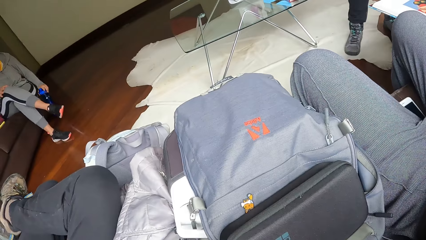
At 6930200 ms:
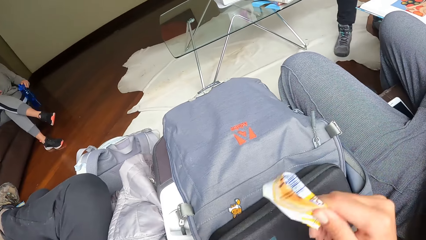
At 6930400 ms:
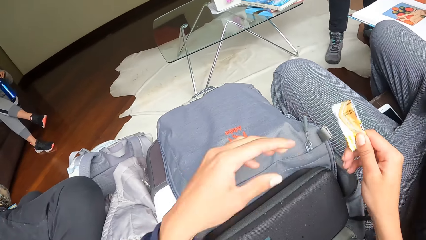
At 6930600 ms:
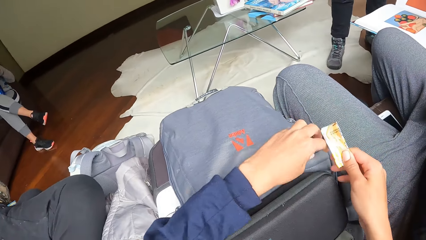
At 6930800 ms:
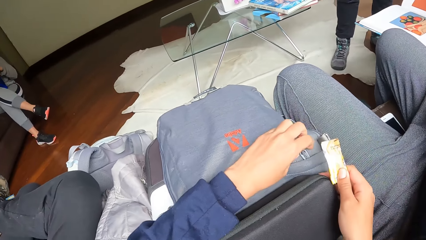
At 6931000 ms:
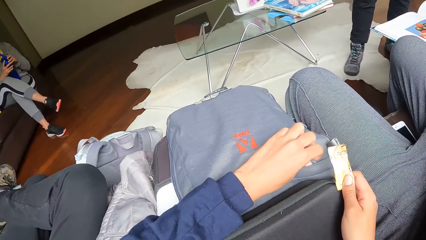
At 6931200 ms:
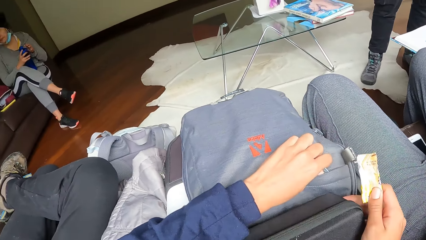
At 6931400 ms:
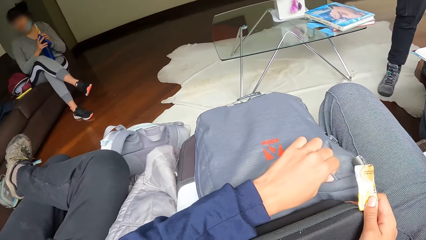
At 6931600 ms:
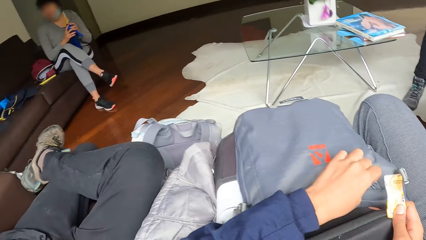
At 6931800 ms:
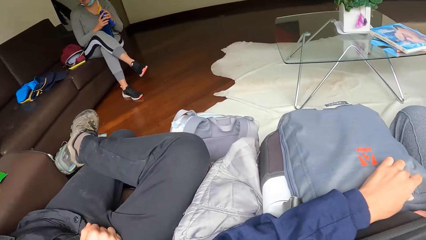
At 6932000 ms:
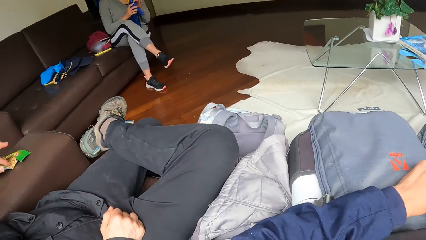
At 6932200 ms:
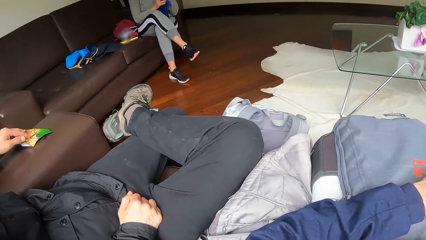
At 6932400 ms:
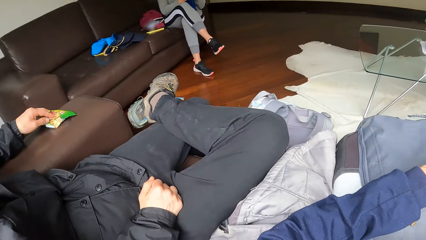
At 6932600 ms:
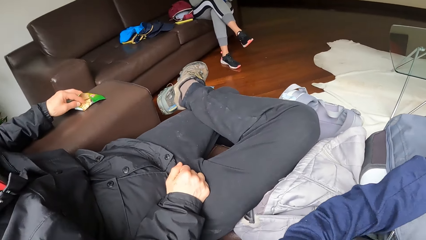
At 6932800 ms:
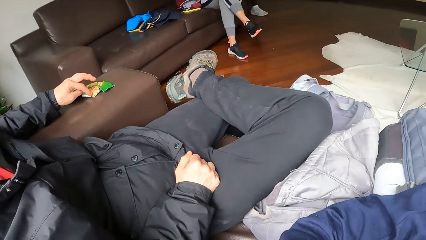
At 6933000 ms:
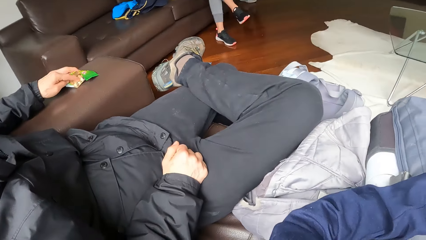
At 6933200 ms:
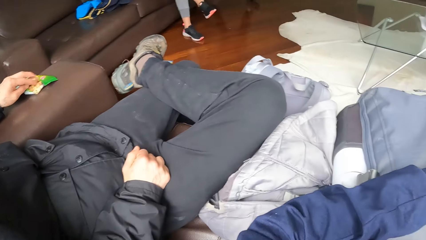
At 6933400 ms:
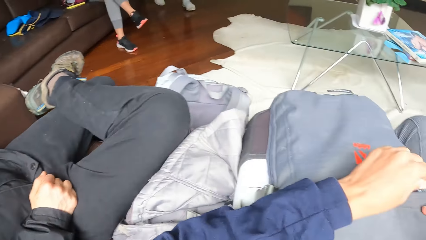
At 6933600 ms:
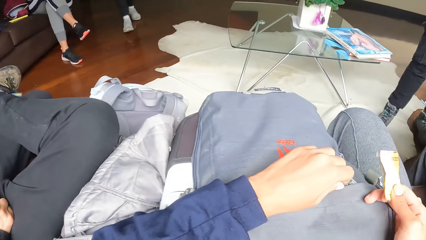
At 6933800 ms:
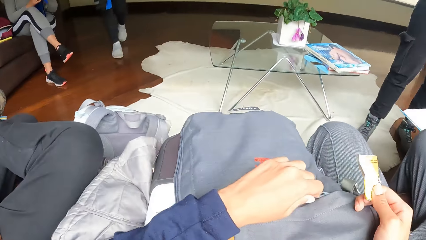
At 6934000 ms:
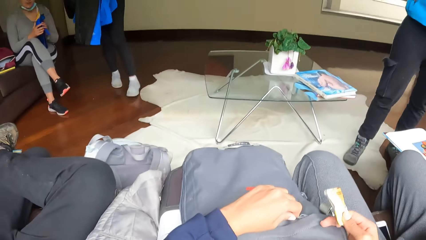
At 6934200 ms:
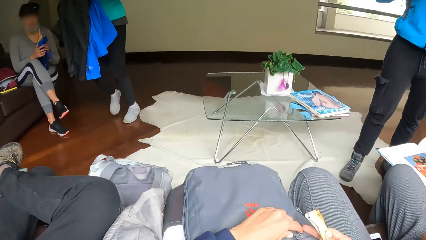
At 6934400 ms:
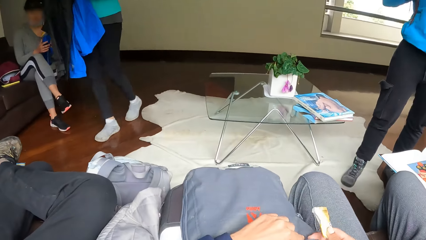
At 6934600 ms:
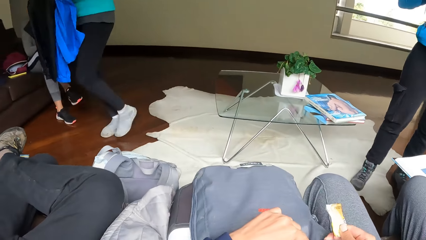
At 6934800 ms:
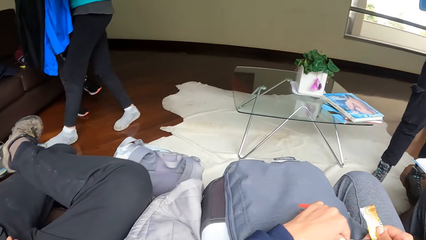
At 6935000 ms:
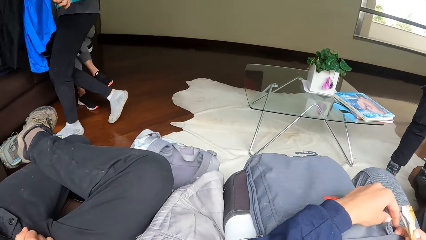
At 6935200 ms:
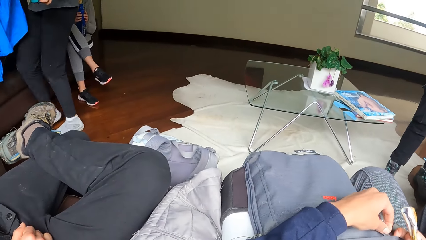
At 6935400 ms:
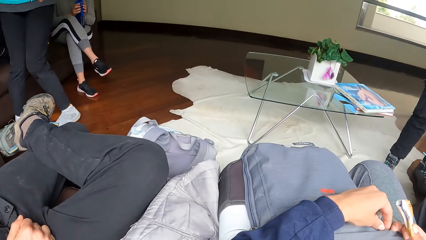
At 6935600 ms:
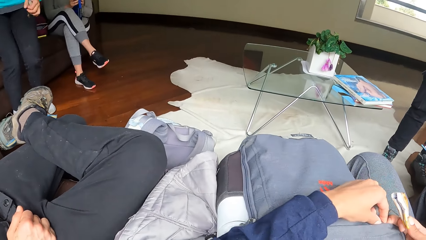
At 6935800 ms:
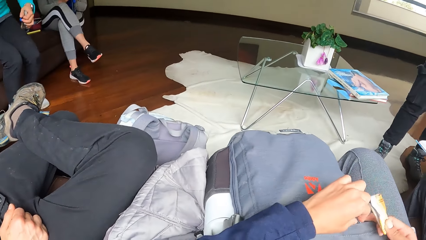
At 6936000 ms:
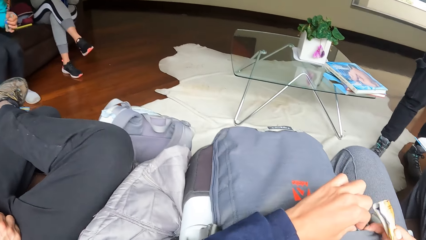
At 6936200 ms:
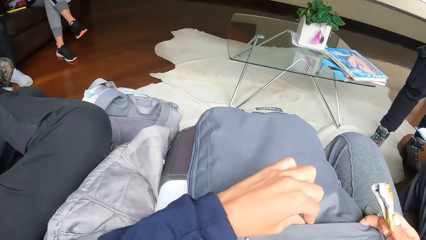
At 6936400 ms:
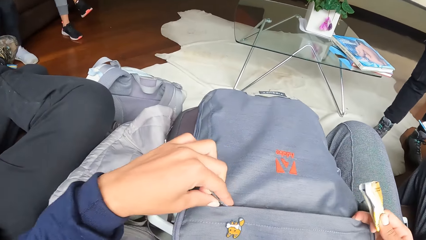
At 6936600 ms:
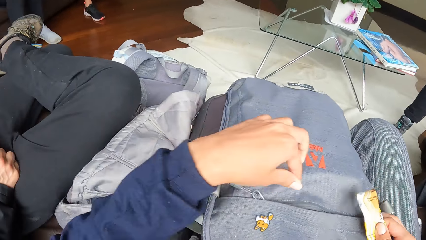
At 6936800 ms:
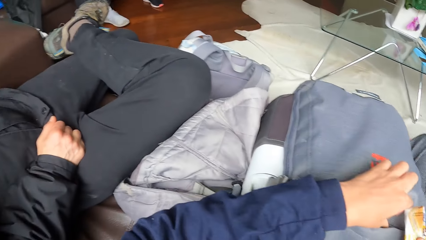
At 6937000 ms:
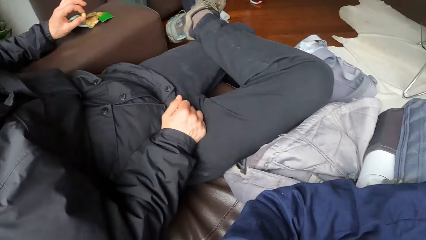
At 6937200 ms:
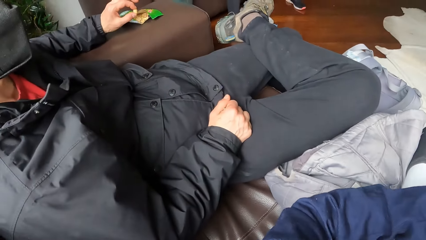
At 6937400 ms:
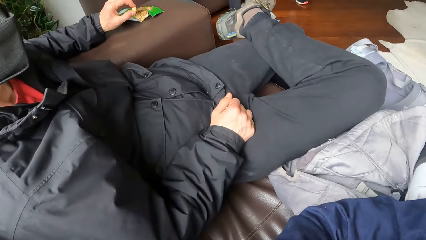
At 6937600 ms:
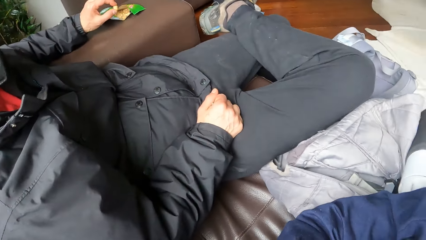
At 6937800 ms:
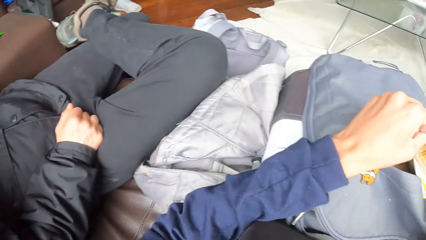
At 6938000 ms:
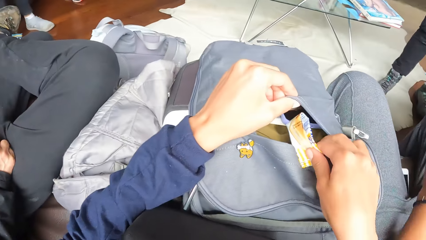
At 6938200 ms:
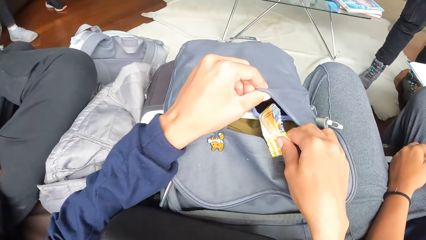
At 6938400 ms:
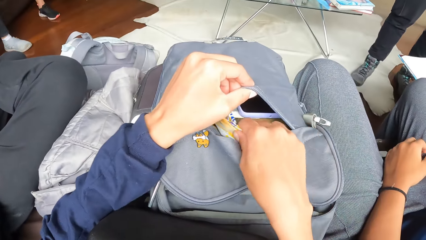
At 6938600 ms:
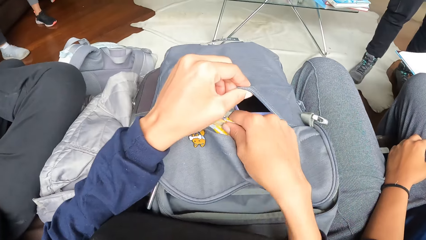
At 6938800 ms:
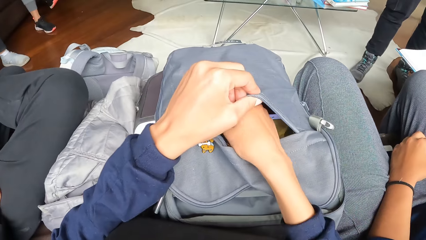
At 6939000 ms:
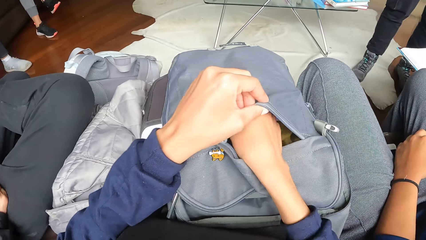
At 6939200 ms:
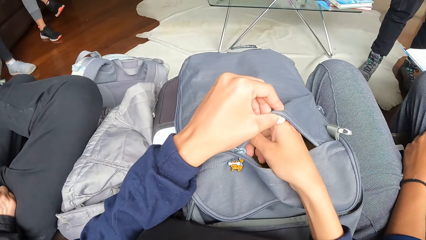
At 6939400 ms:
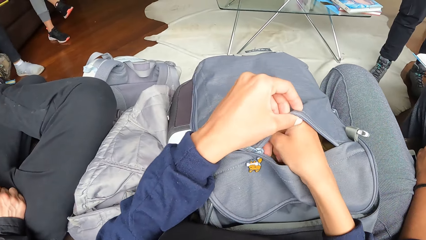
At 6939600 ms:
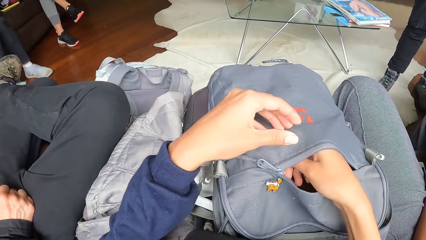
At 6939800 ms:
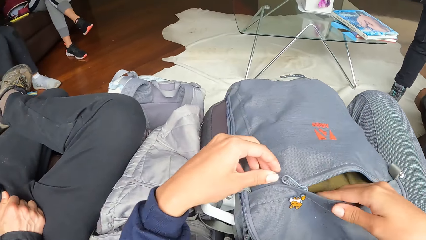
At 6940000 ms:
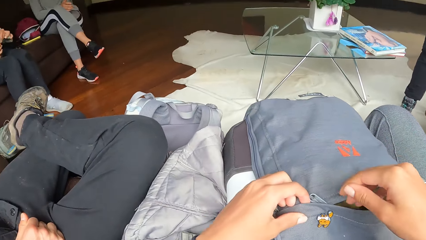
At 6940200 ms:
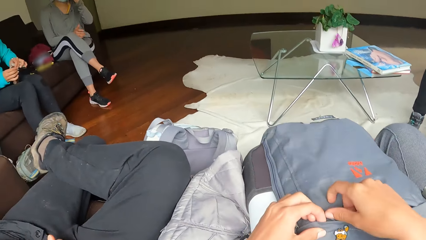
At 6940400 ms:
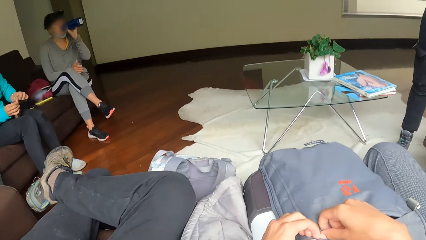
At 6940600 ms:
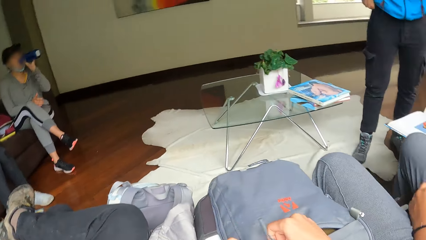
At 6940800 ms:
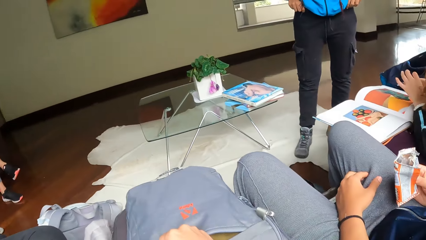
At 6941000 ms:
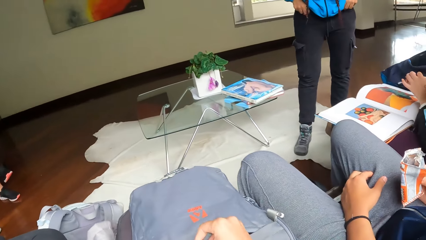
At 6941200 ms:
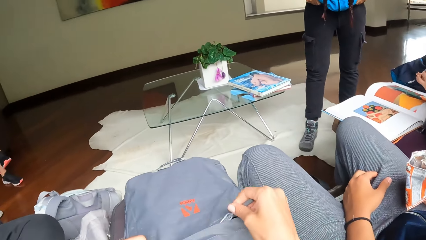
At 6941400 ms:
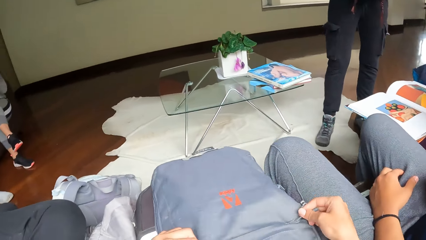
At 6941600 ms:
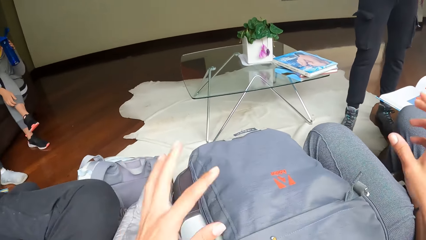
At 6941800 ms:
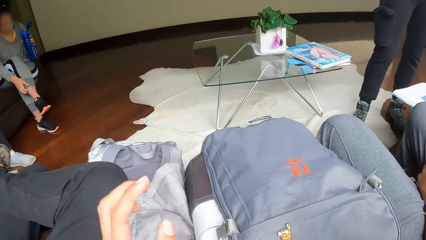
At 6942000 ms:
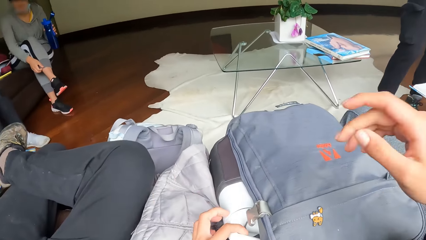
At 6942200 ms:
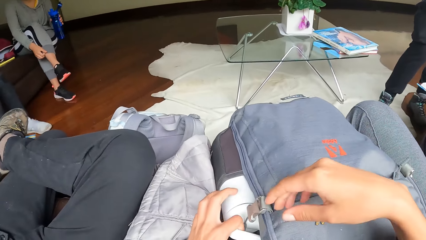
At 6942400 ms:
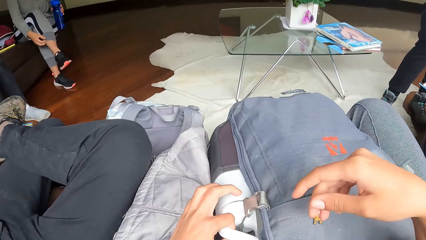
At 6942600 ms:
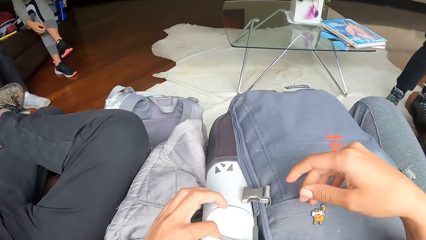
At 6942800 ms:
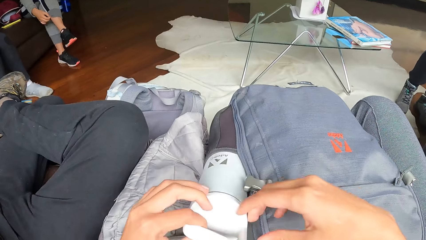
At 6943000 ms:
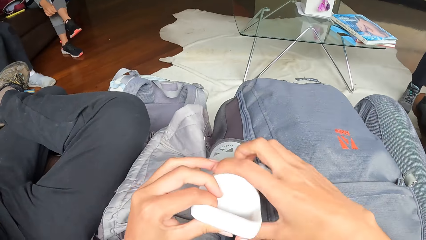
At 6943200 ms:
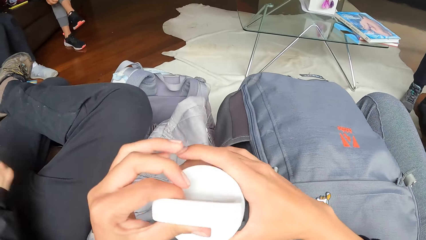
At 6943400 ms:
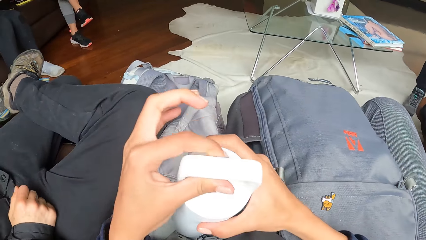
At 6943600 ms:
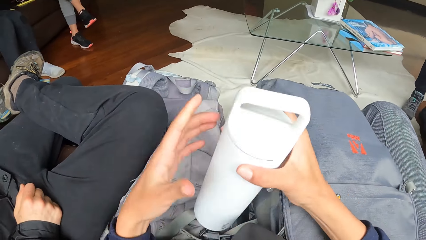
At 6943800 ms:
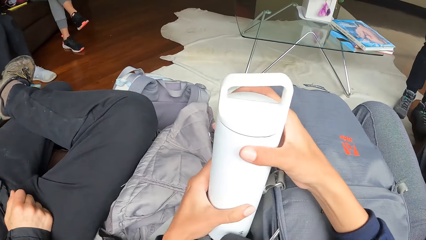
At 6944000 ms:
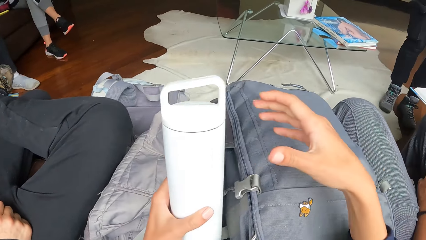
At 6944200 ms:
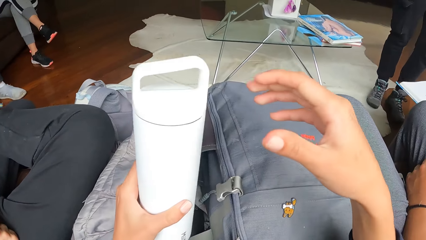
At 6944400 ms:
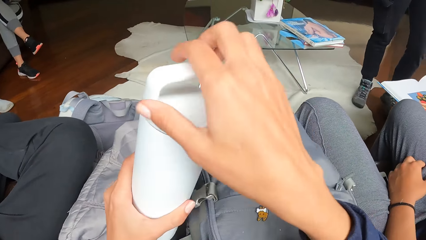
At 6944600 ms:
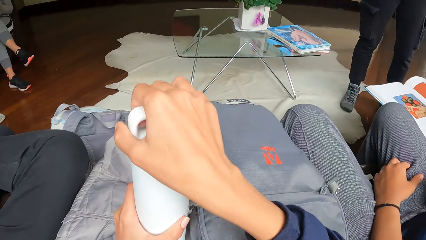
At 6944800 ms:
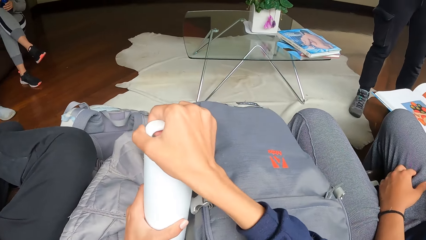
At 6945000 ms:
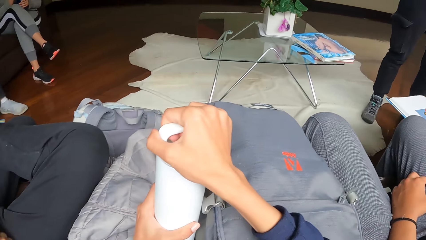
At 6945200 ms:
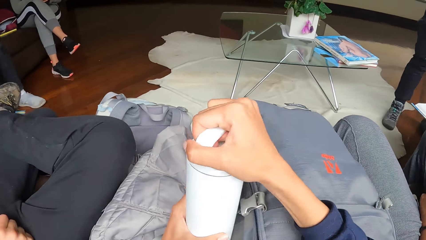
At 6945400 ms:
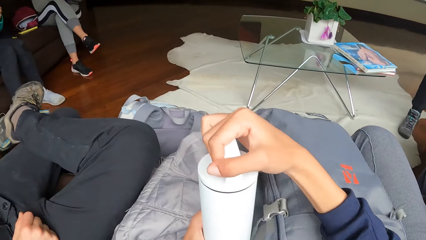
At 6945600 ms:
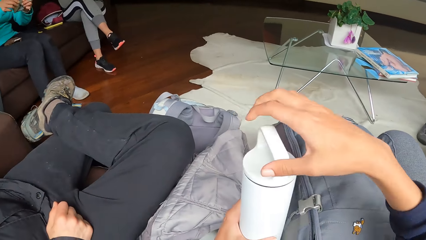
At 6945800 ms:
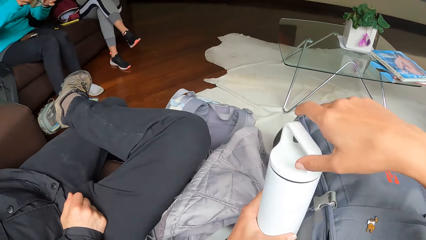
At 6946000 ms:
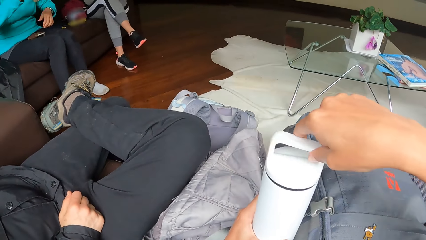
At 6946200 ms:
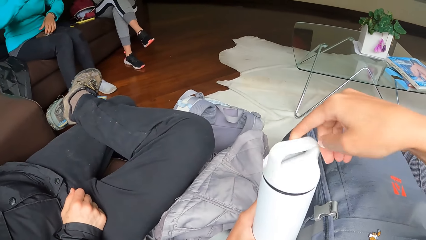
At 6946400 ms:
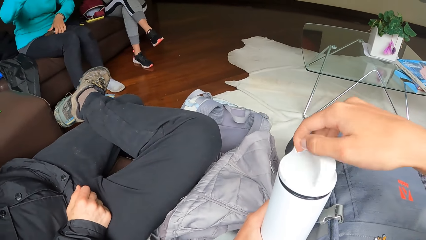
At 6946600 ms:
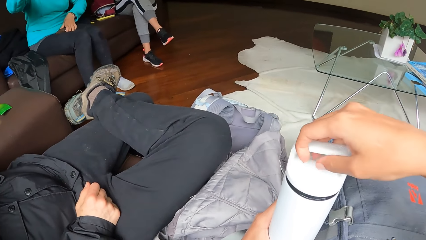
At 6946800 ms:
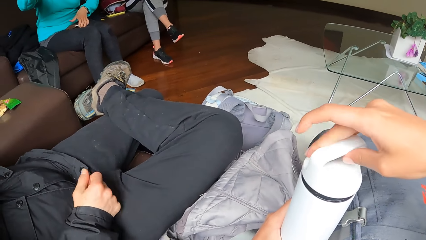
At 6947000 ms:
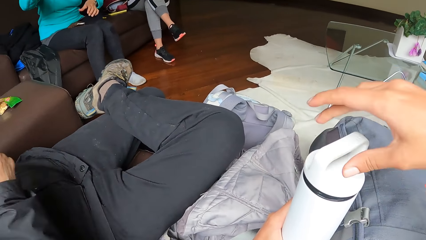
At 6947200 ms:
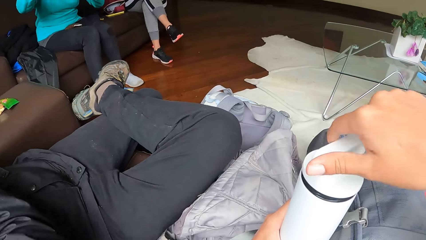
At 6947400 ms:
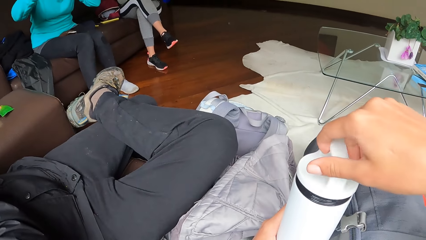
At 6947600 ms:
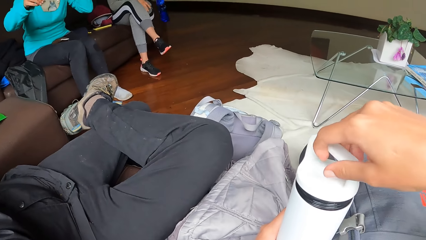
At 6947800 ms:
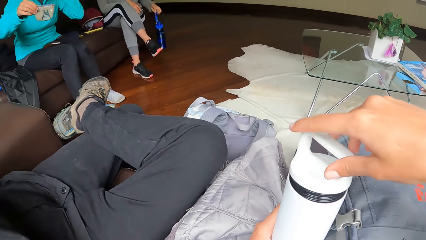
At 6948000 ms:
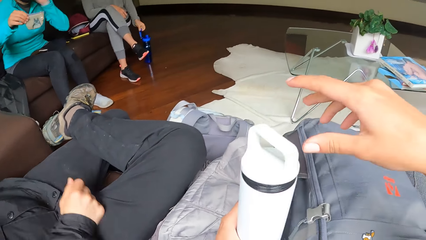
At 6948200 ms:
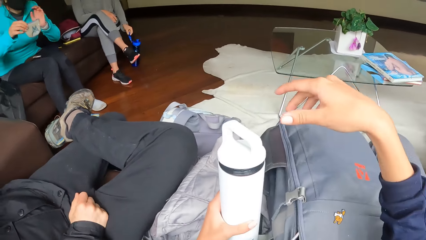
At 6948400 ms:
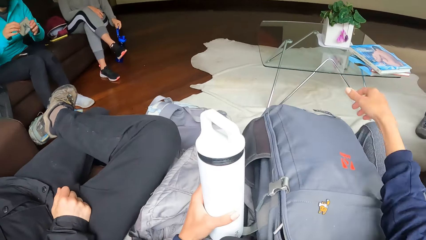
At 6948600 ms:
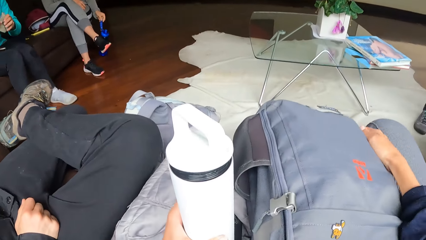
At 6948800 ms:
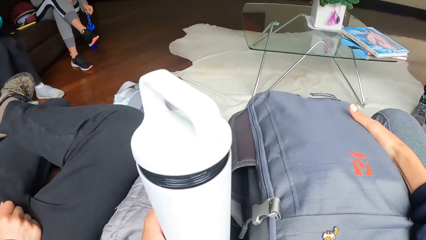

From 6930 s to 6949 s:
The woman picks up the bottle on the floor with her left hand. The camera wearer holds the bag zip with his left hand. He opens the bag. Another woman sits on a chair. The camera wearer zips the bag open with his left hand. He puts the biscuit nylon in the bag with his right hand. He zips the bag closed with his right hand. He takes a water bottle from the bag with his left hand. He holds the bottle with both hands. He opens the bottle lid with his right hand. The man touches his face with his right hand. The first woman places the bottle on the floor.
